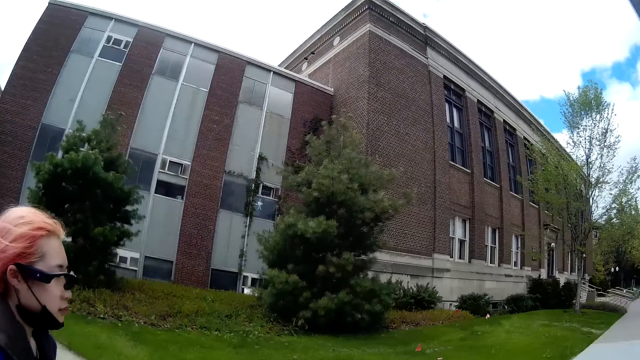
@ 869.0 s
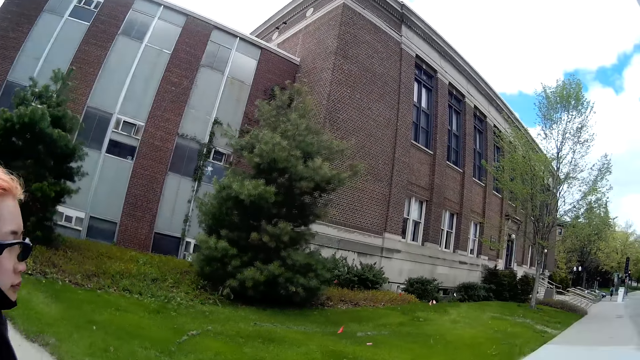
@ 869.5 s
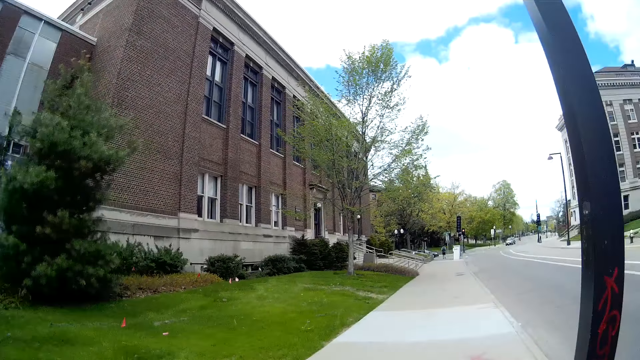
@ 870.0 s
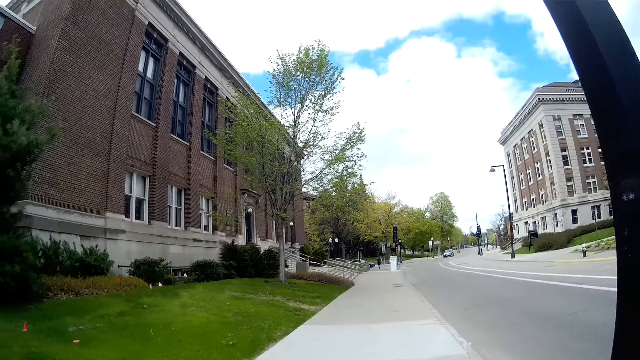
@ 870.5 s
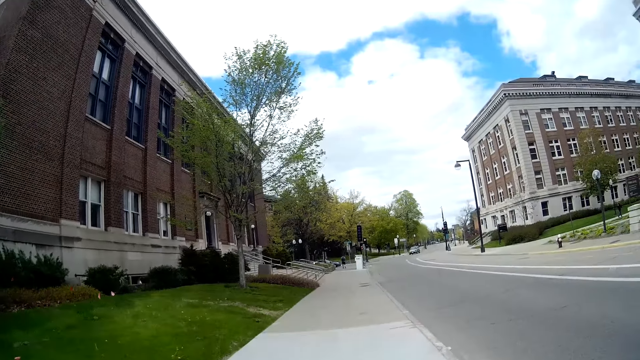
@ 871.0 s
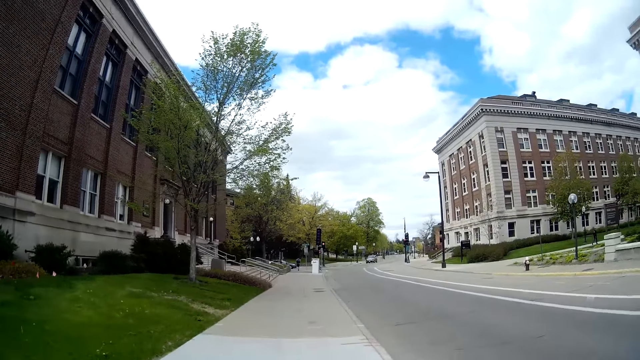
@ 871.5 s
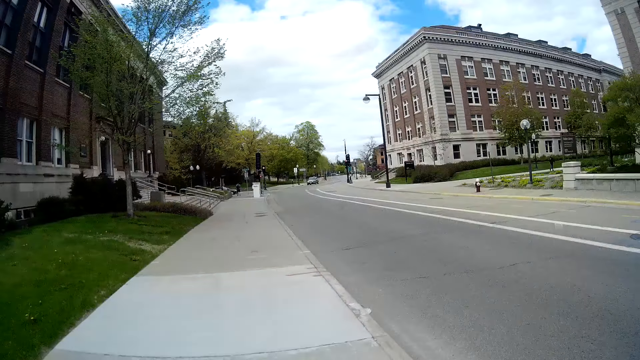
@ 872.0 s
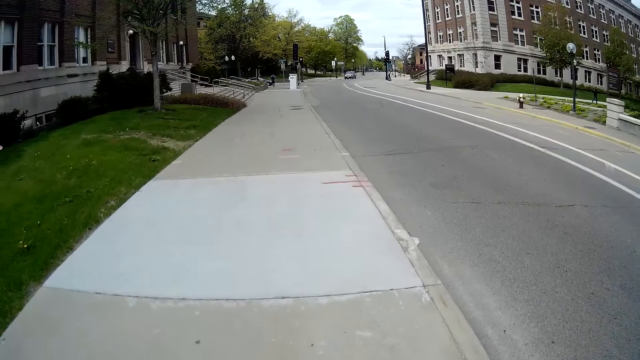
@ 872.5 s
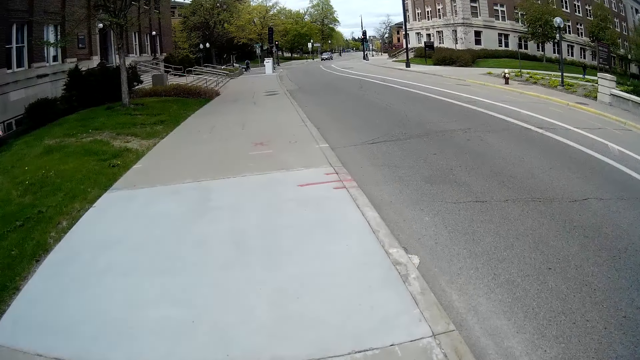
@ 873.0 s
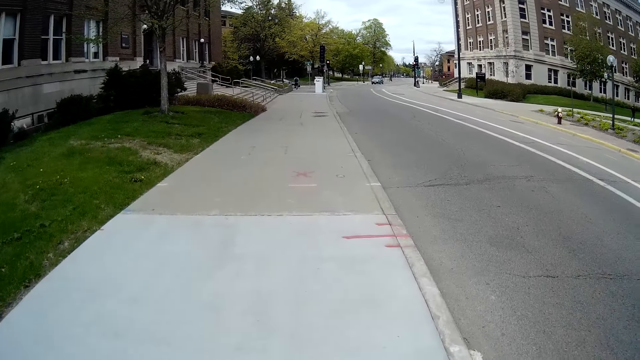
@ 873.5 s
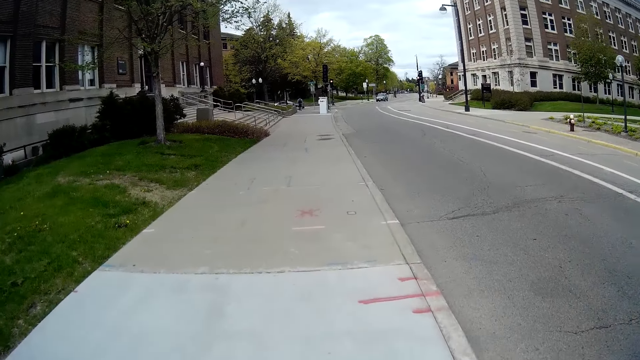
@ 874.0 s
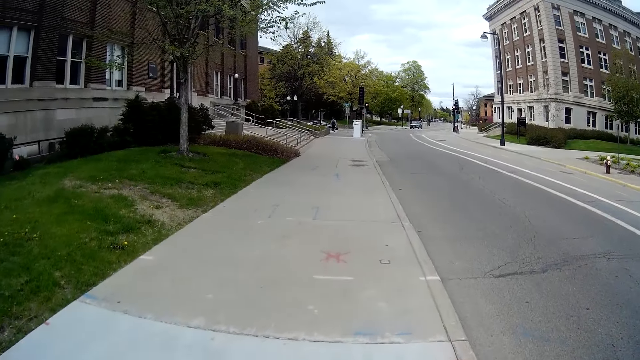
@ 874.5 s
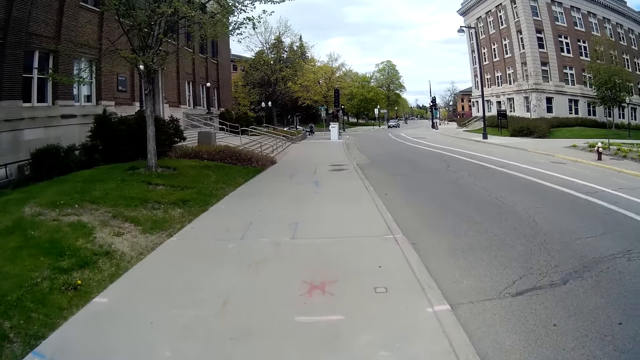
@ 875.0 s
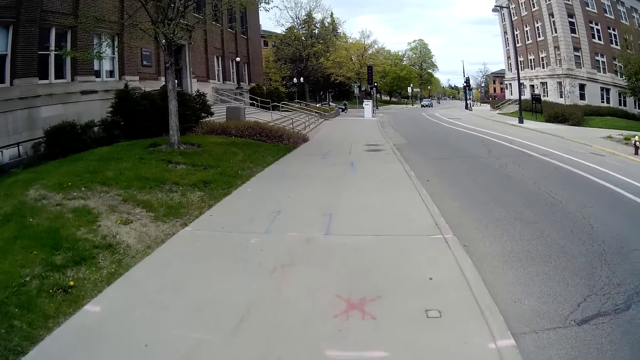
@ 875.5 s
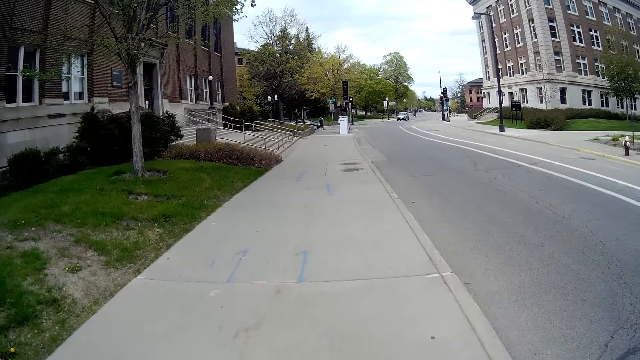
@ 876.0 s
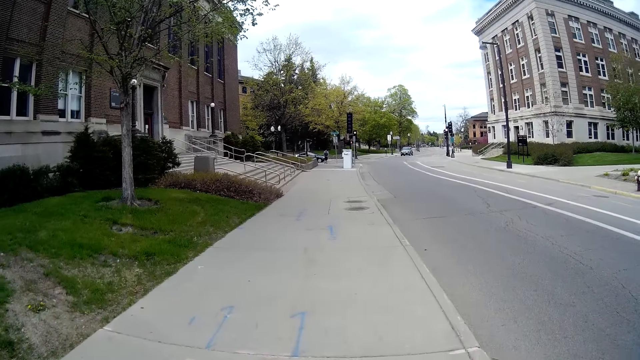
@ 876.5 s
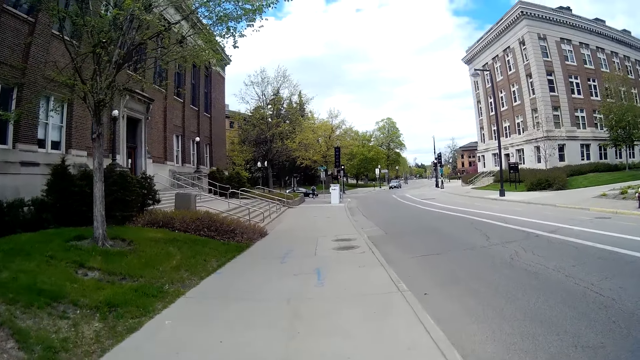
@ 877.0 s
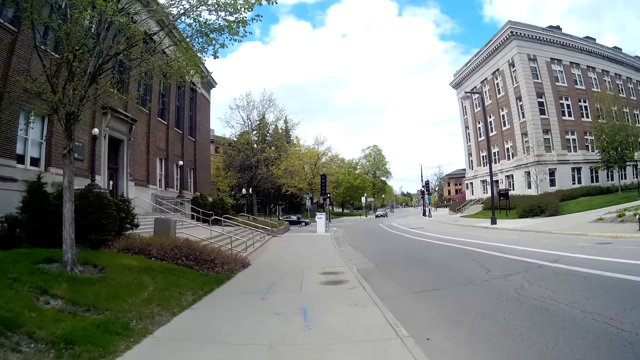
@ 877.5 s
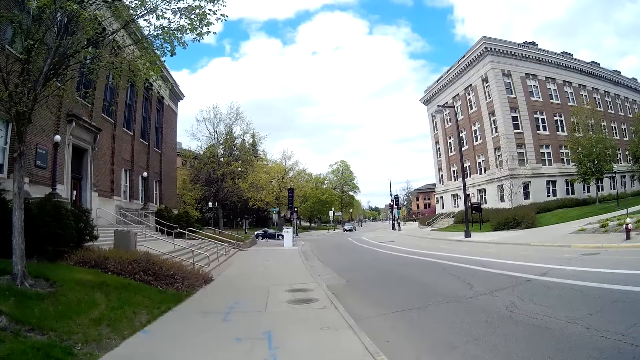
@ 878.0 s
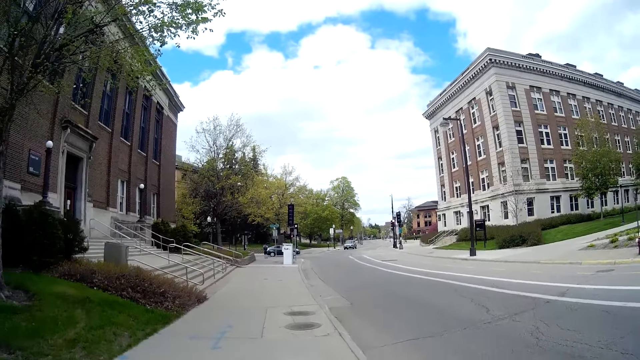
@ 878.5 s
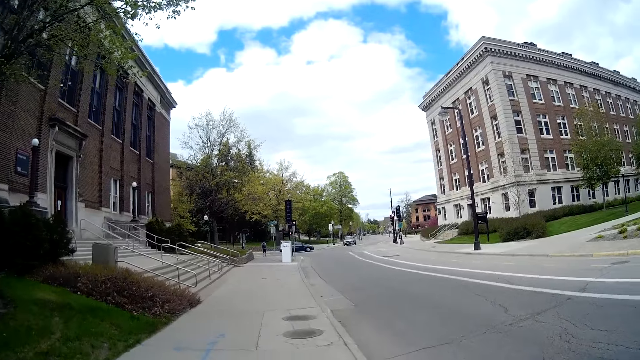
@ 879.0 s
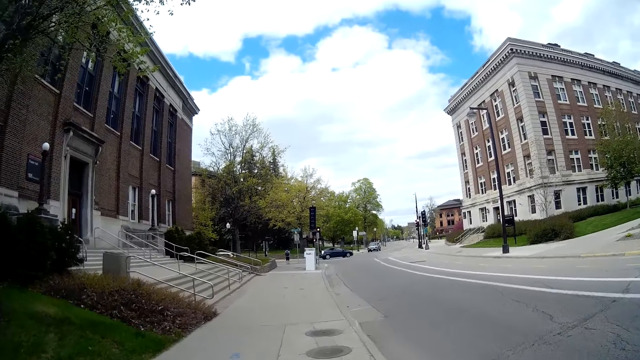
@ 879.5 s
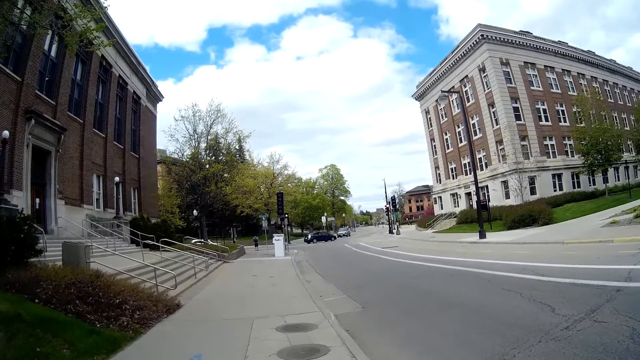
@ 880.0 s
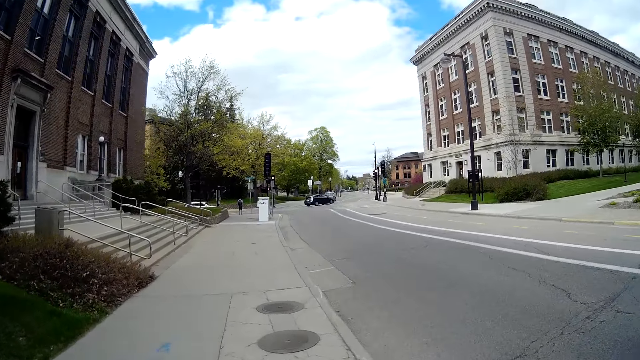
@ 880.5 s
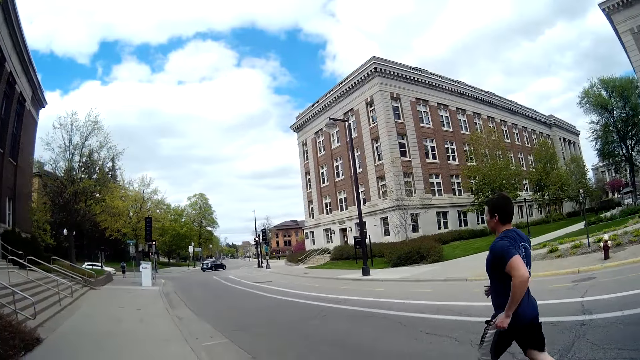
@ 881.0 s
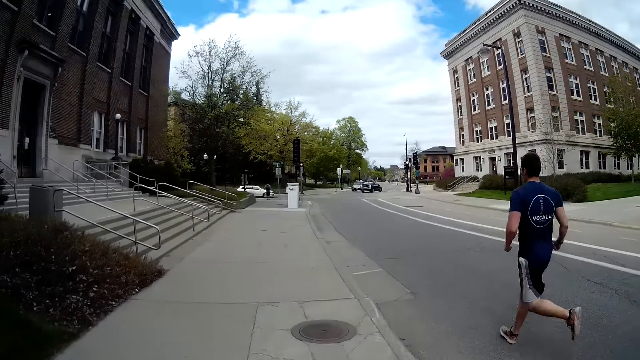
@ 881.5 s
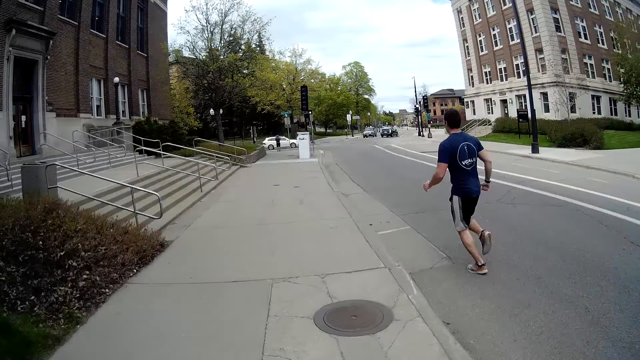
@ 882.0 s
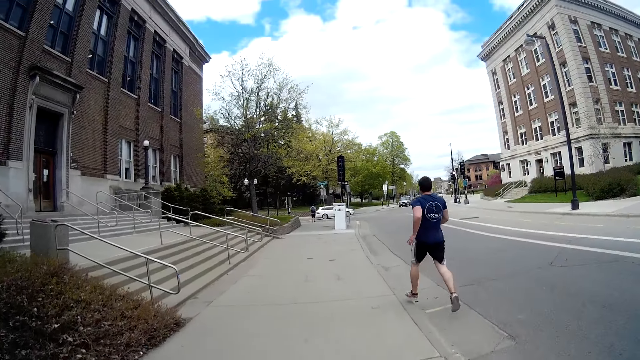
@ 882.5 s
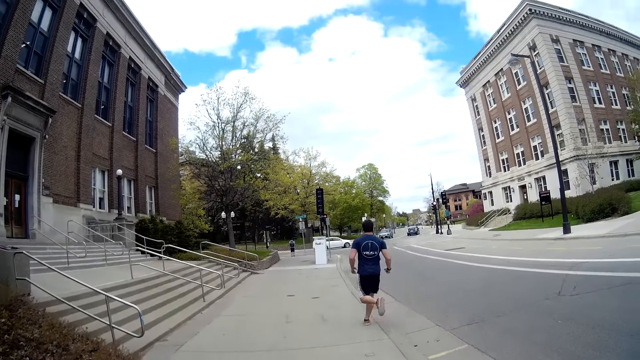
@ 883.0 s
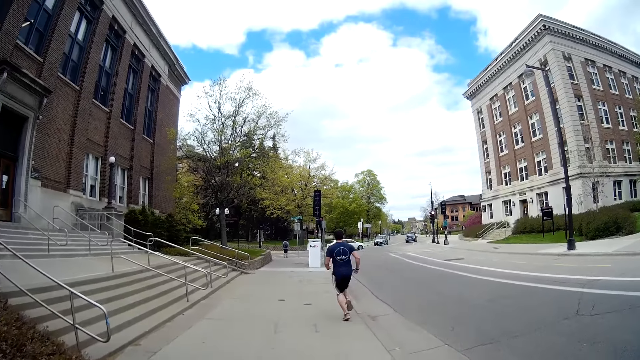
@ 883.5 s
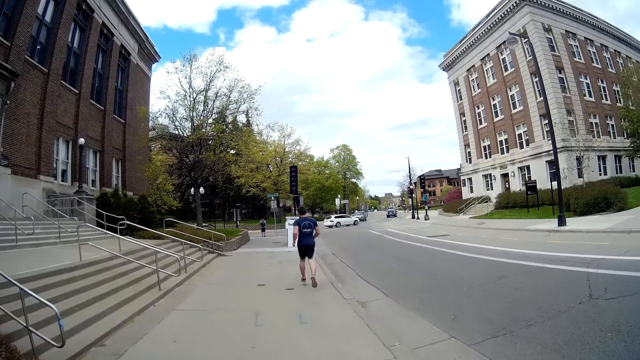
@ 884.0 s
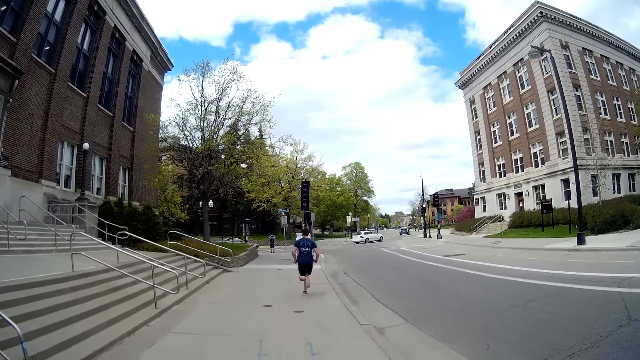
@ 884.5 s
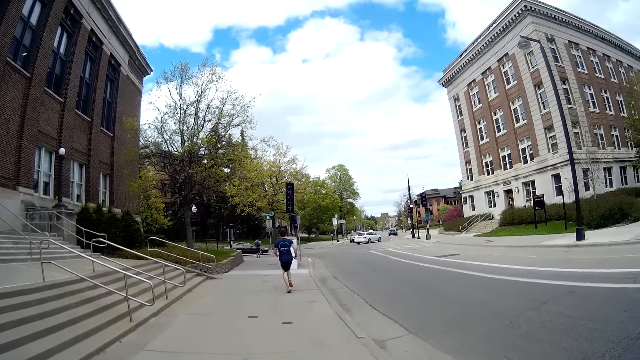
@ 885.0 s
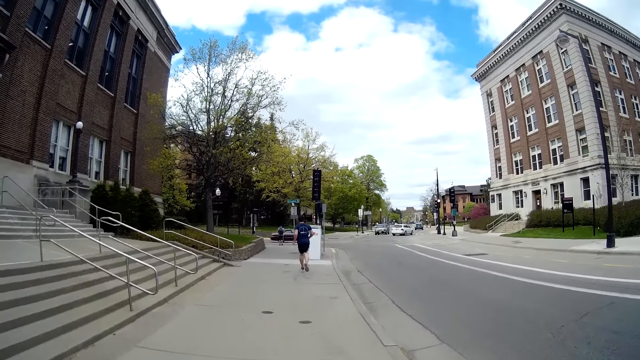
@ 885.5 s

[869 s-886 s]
The camera wearer looks at a woman. A man jogs past the camera wearer.

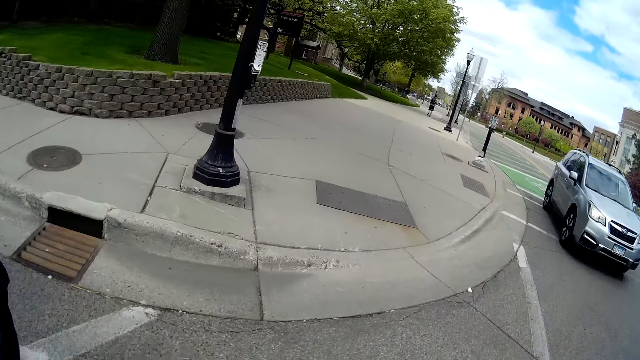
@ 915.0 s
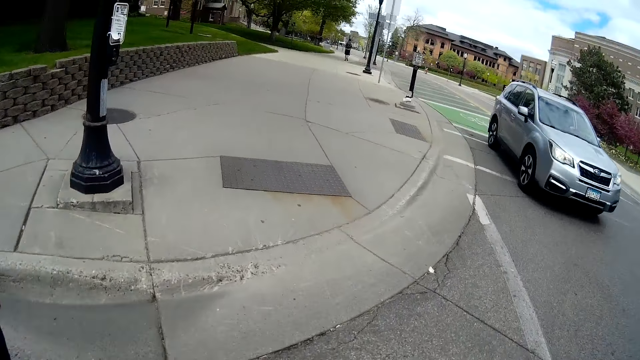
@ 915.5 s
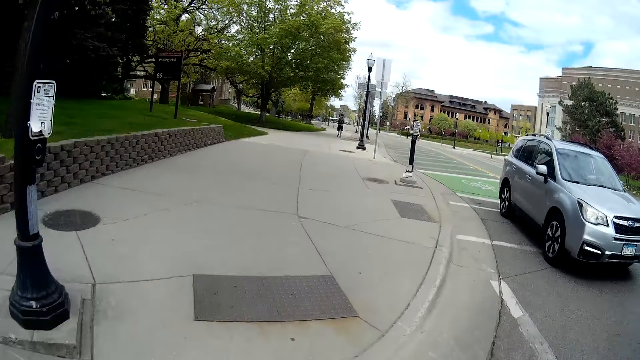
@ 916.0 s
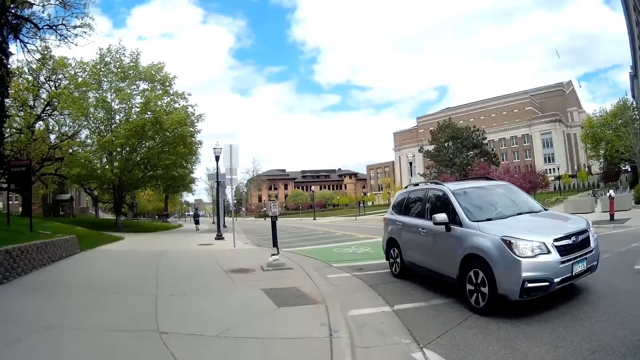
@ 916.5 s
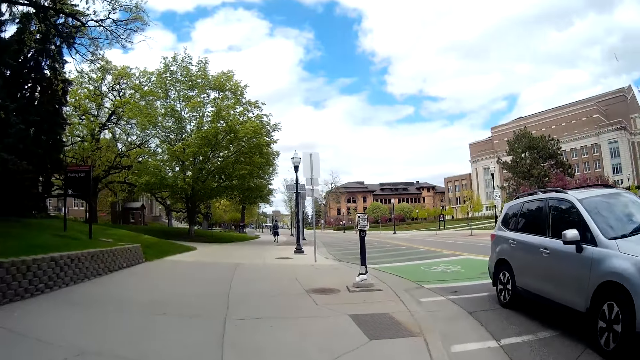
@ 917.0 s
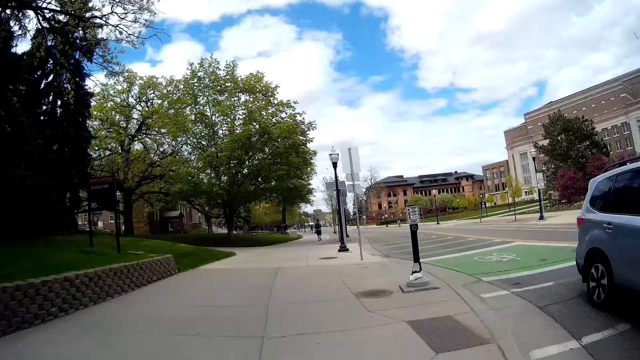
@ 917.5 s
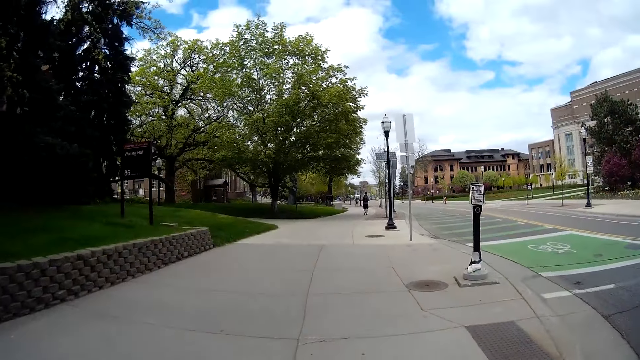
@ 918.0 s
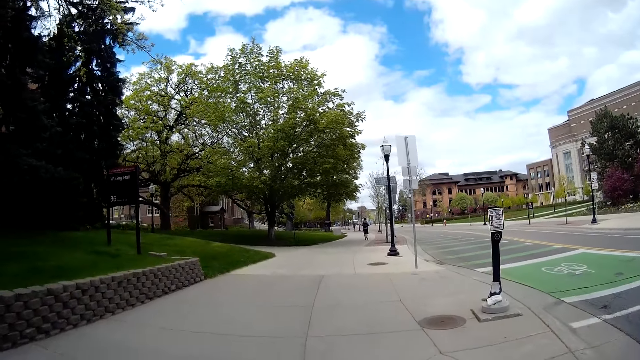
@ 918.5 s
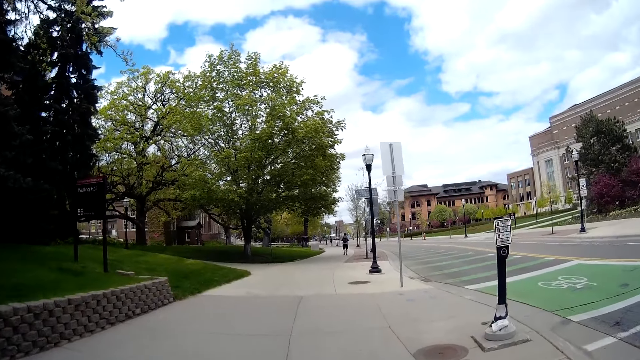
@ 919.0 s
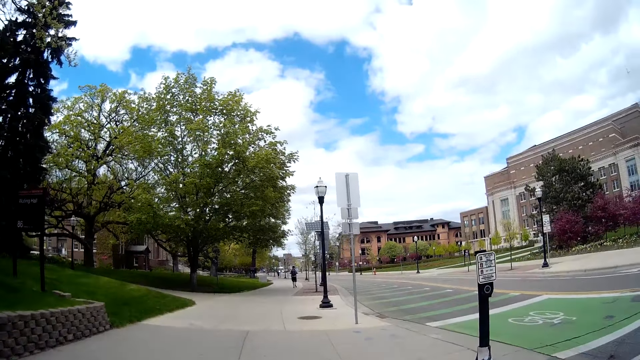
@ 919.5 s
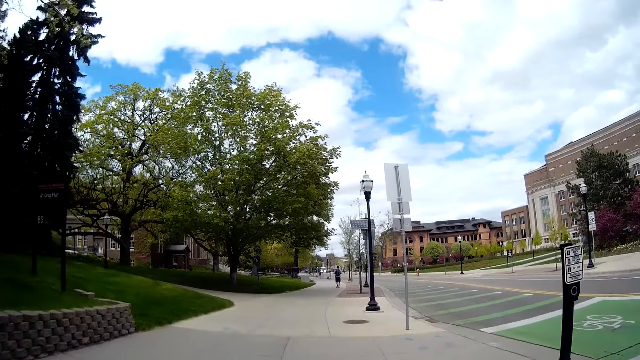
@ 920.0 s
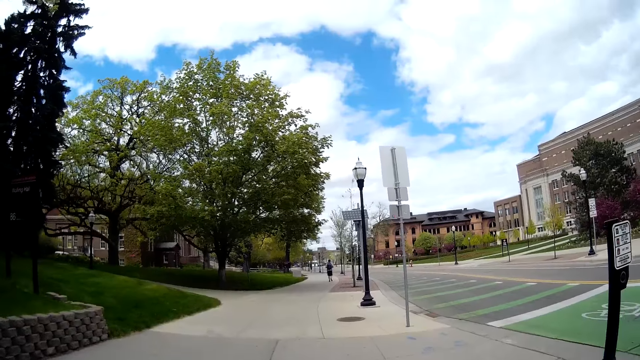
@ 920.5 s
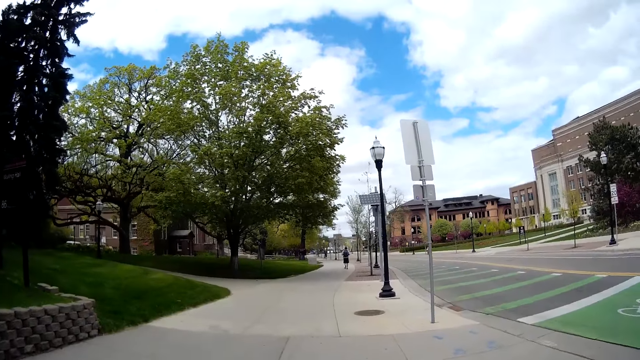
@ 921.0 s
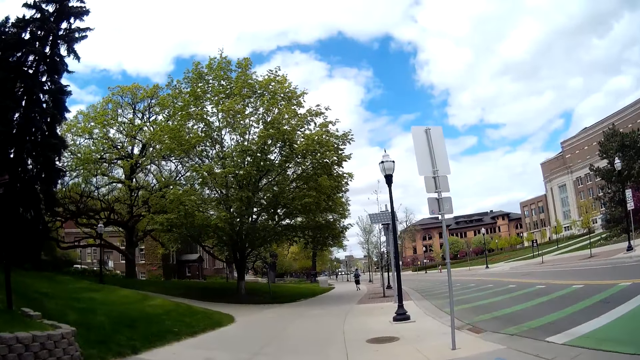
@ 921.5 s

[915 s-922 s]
A car drives past the camera wearer. The camera wearer walks beside a woman on the sidewalk.
